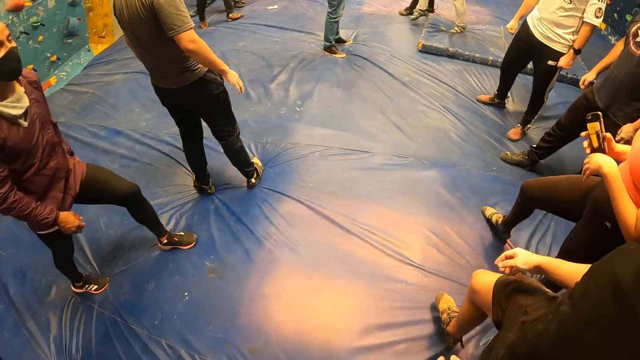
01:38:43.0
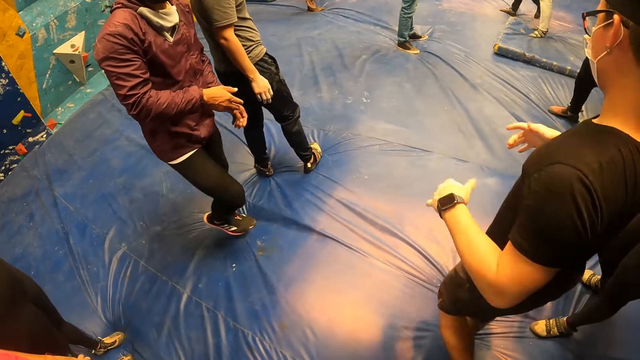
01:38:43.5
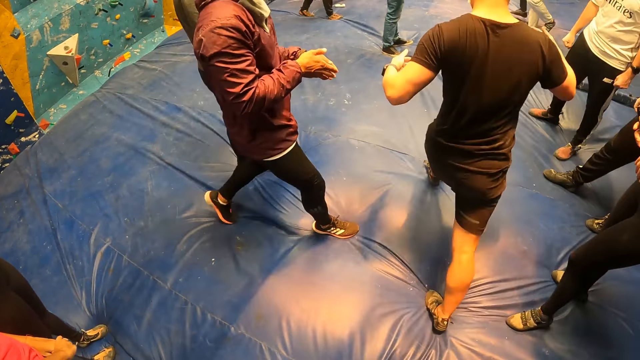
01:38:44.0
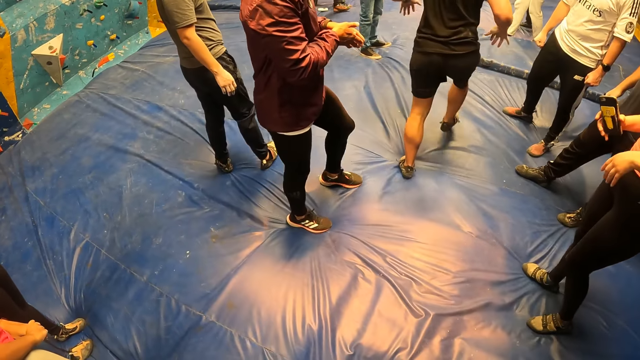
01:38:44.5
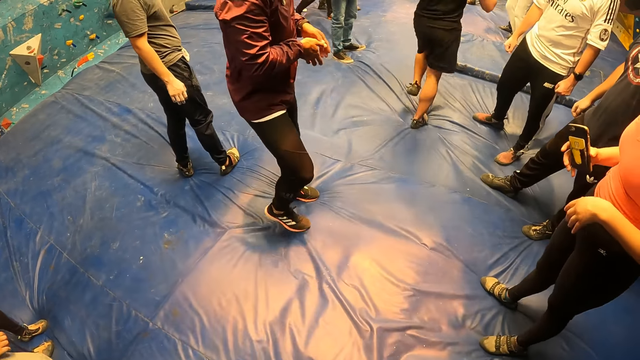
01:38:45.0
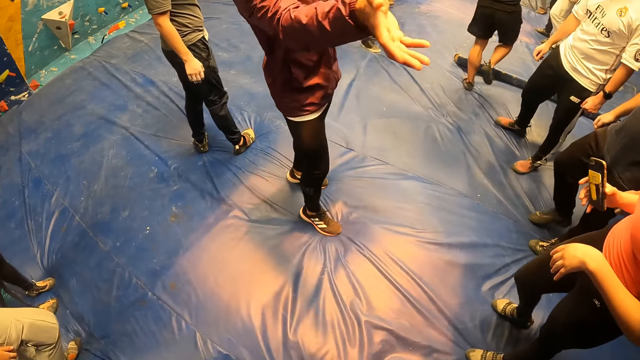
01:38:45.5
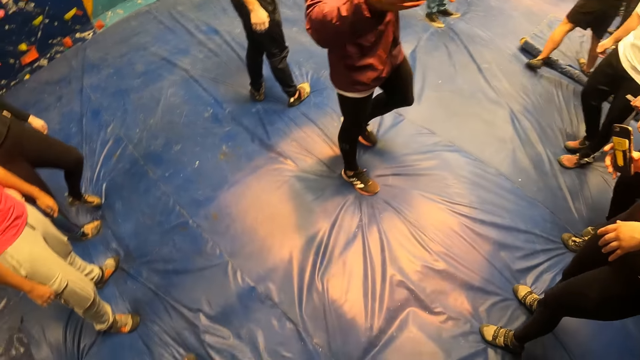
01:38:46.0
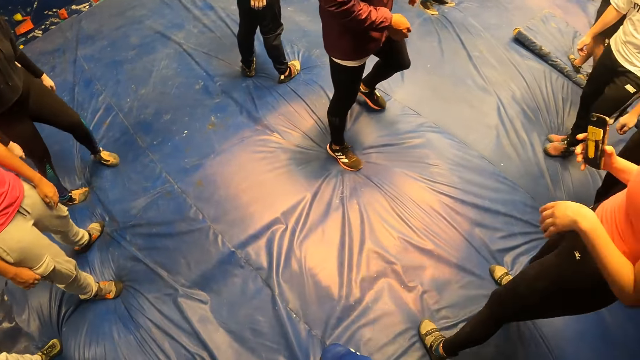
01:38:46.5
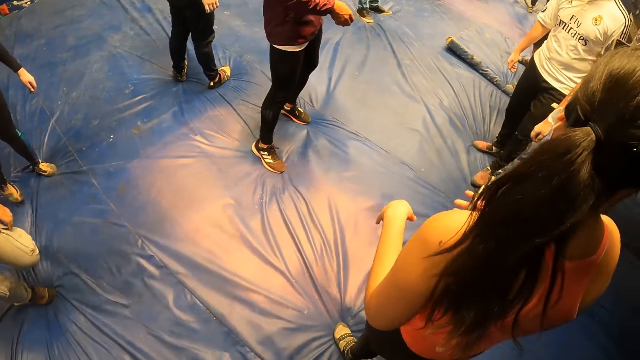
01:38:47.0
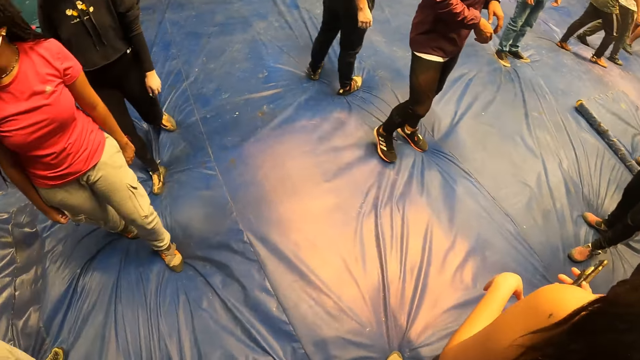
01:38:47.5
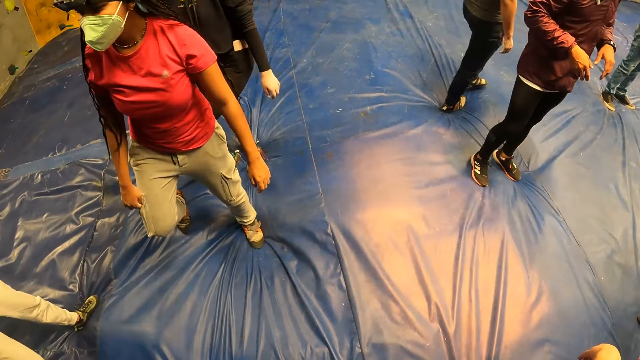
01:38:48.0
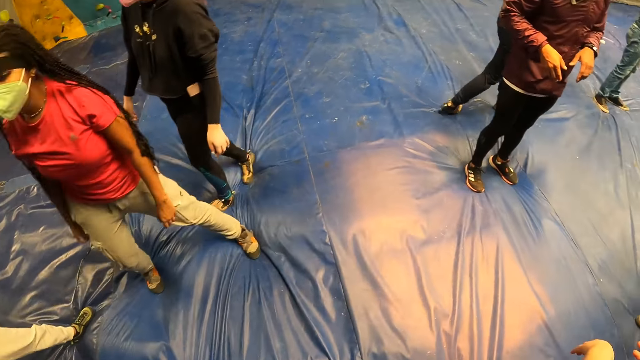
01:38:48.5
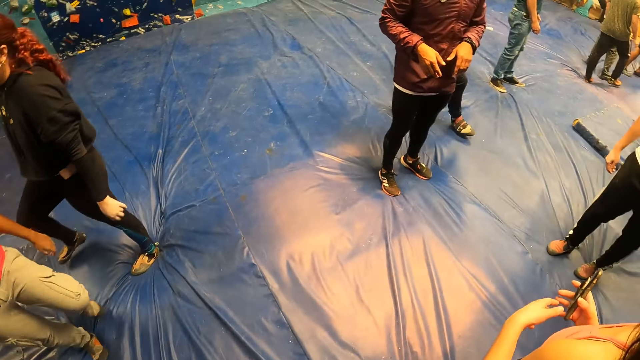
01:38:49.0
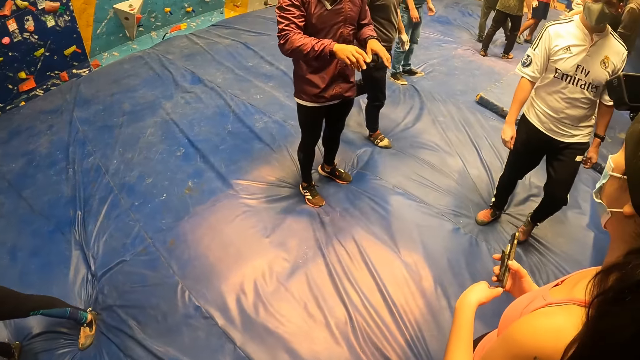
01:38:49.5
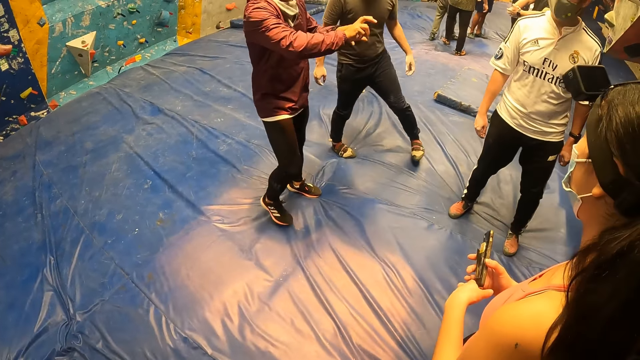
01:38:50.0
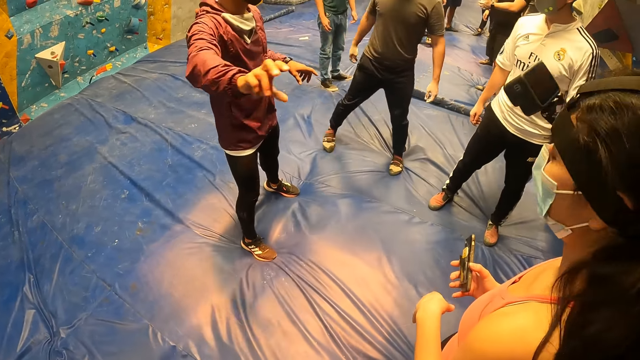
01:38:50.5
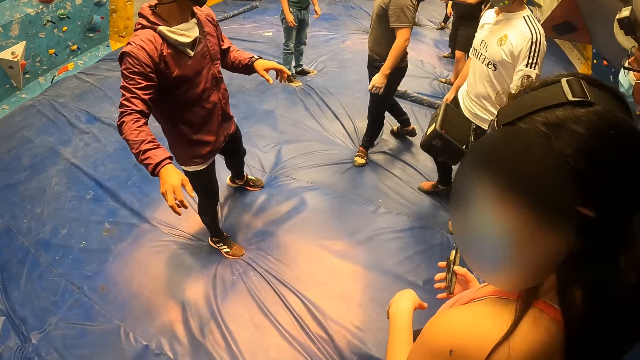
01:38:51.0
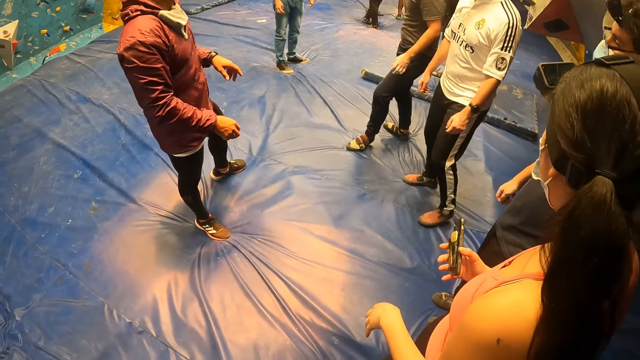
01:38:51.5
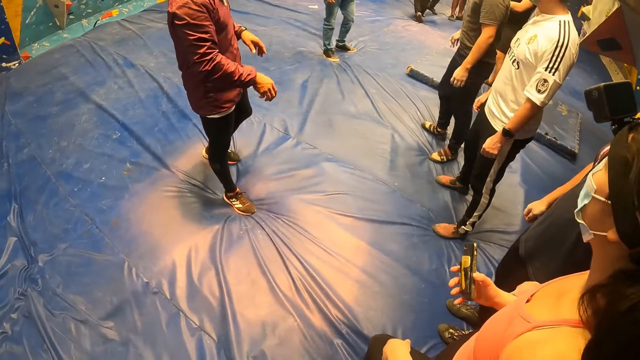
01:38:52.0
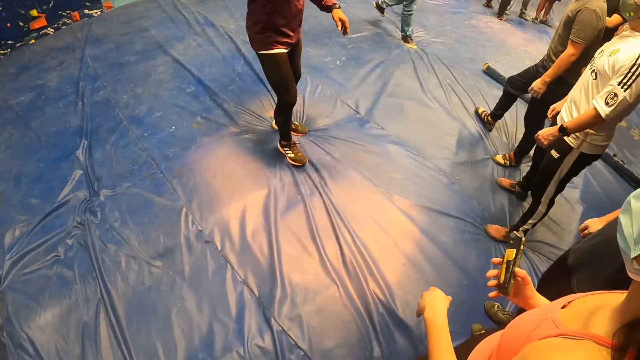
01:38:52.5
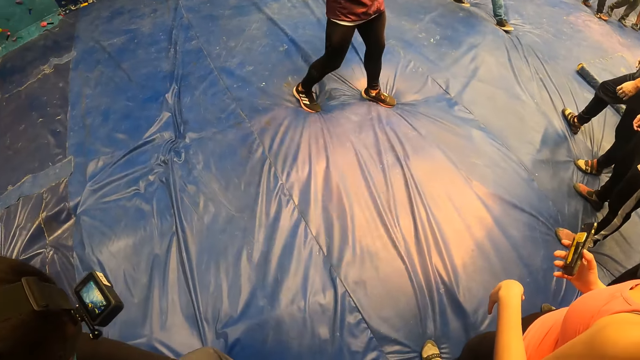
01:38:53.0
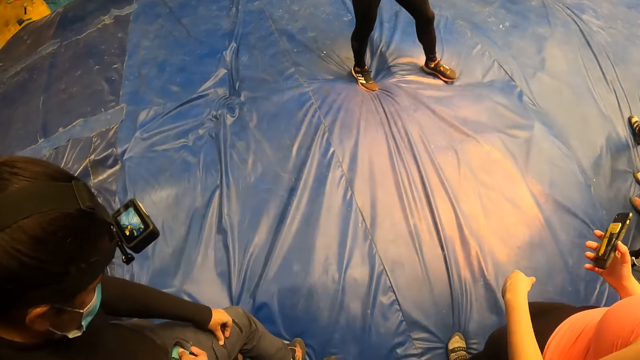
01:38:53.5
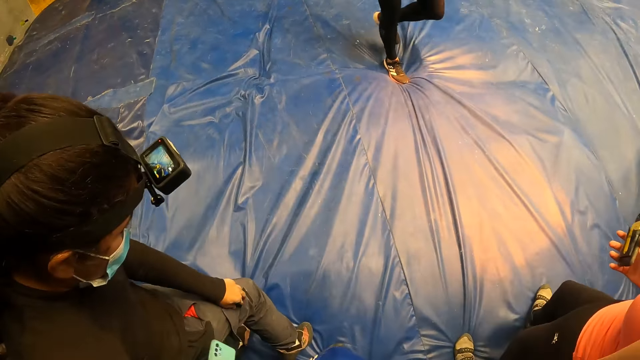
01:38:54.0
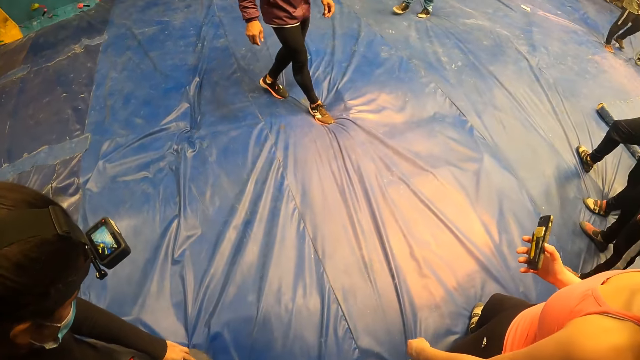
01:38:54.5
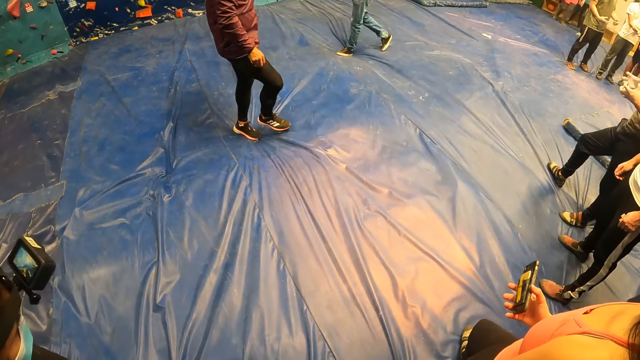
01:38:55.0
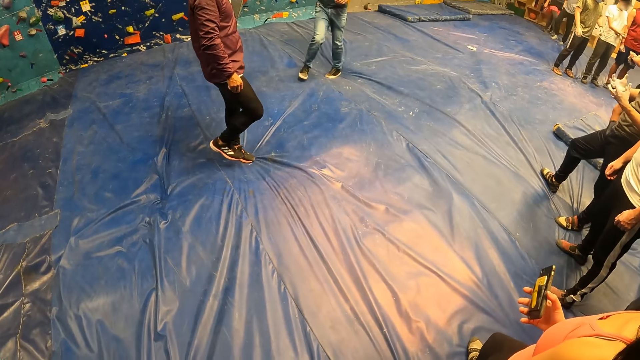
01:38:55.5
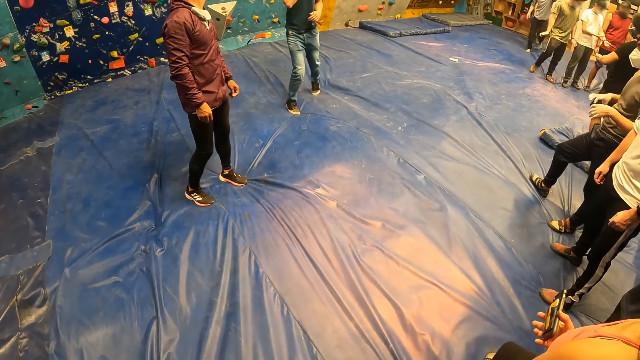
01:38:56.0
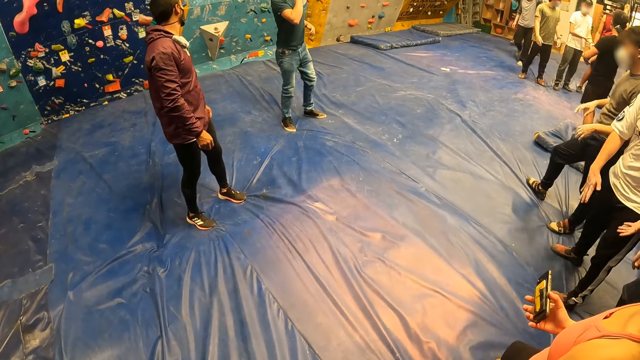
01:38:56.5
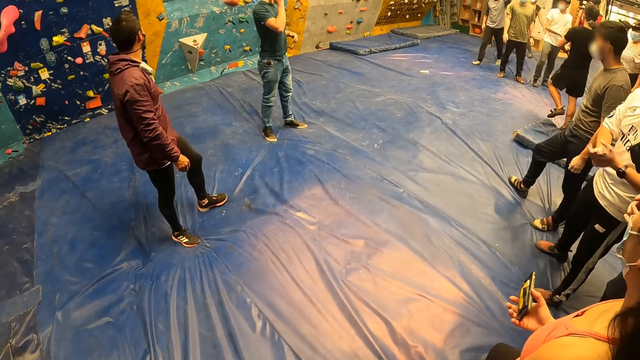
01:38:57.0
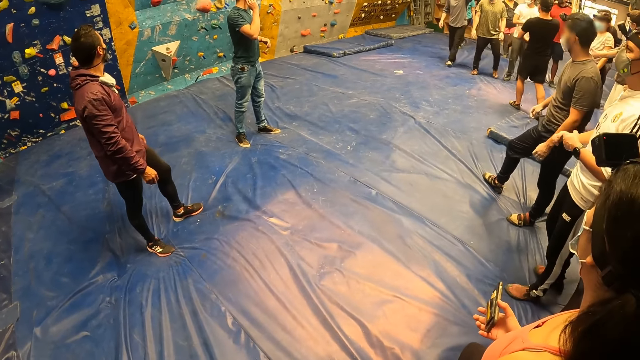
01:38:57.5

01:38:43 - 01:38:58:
A person holds the phone. Another person talks to the colleagues. A third person touches the trouser.

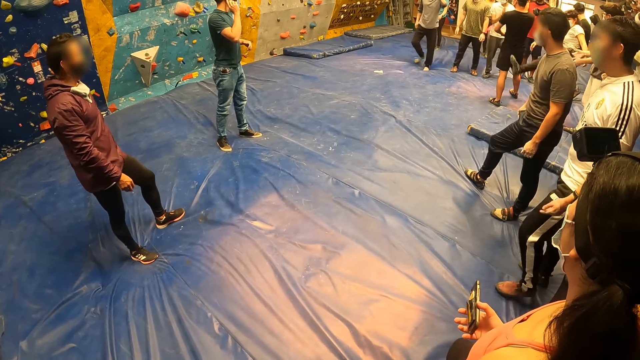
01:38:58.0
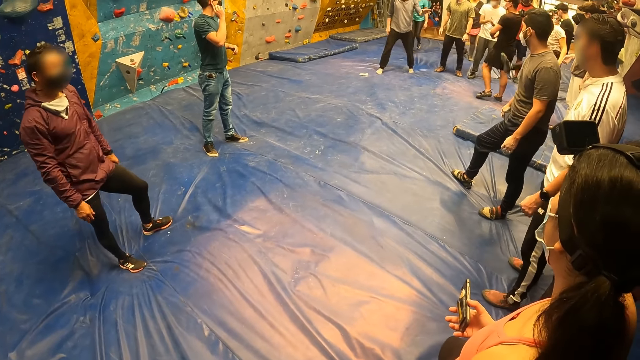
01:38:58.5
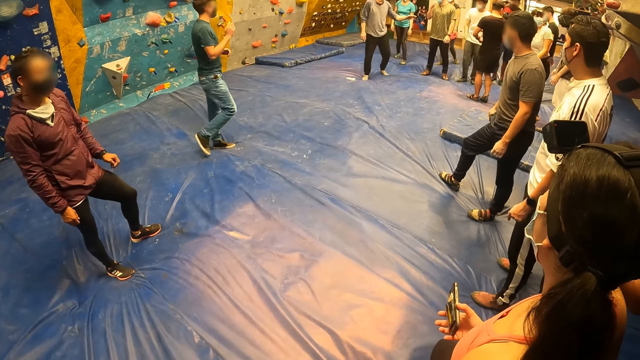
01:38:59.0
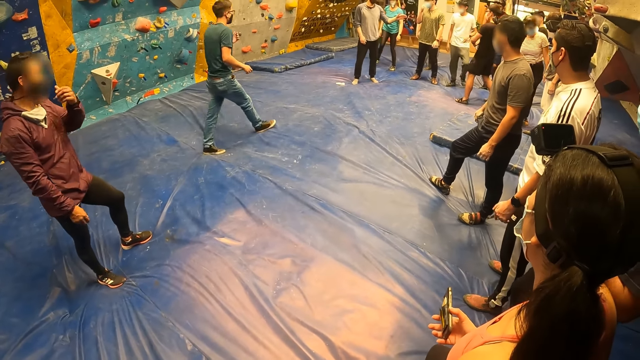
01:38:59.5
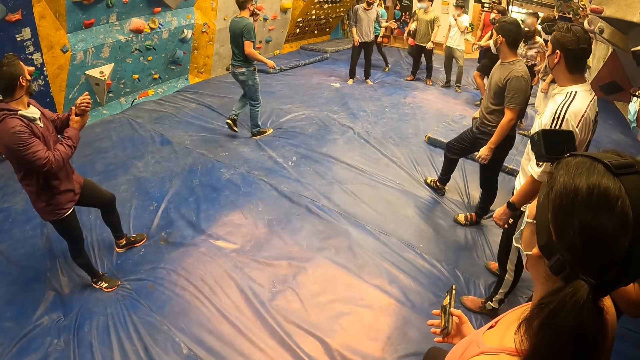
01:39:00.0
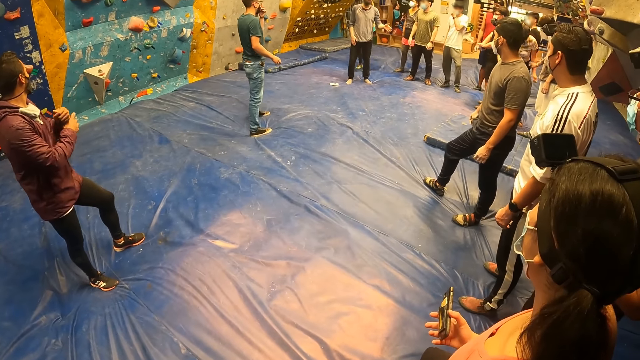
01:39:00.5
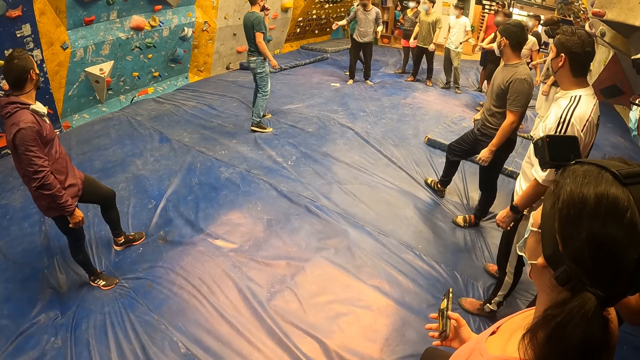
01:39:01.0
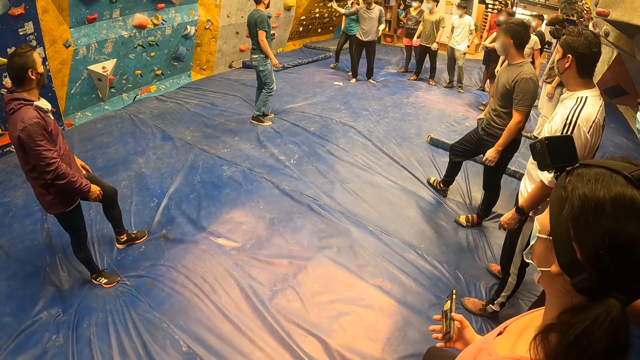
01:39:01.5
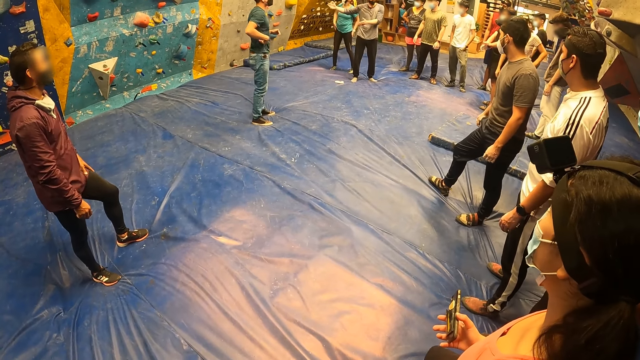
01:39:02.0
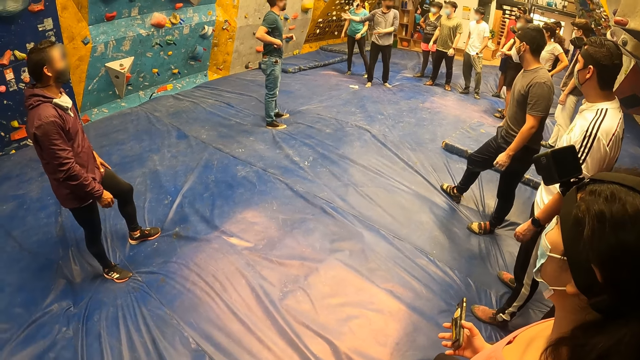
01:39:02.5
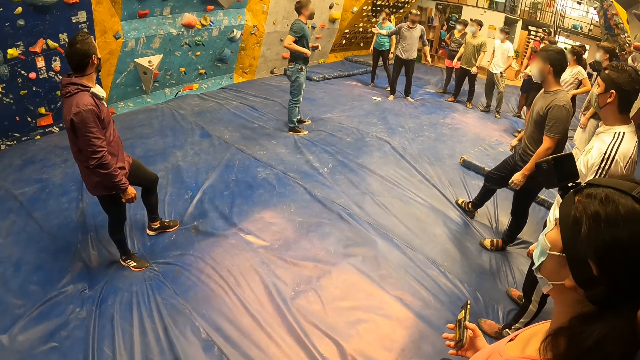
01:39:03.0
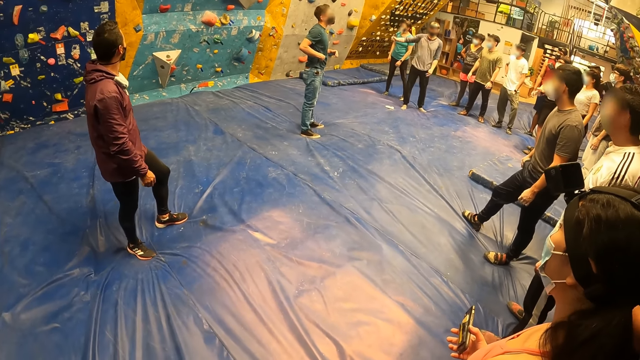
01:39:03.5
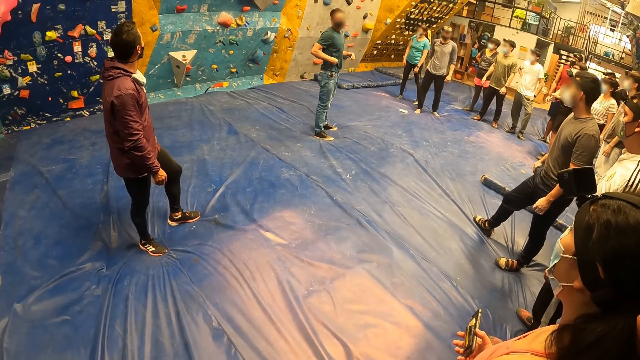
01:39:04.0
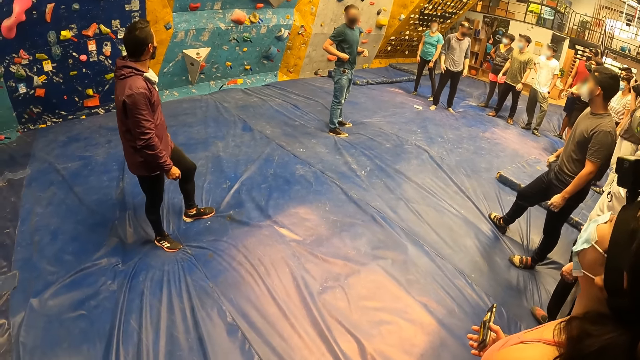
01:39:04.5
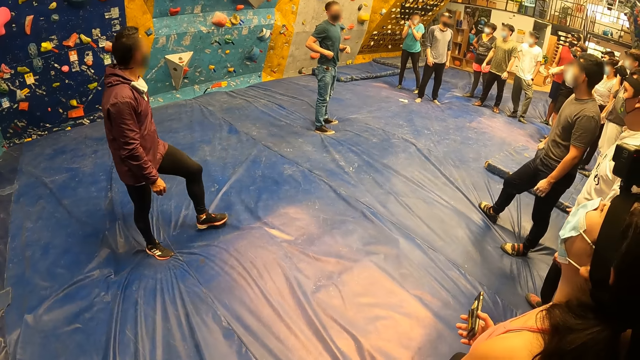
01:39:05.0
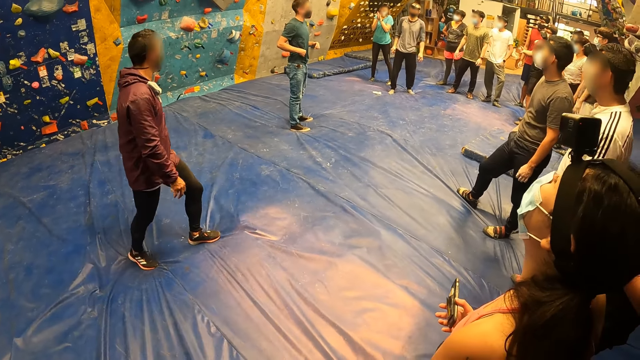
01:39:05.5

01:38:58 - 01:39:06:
A person holds the wrist. Another person points to the wall.
